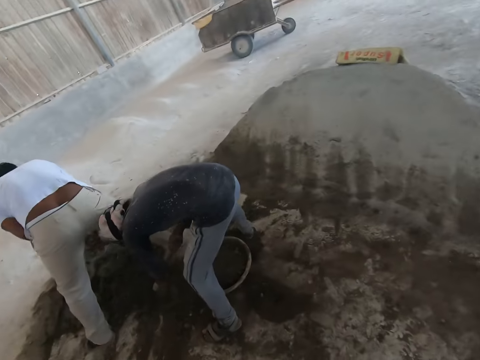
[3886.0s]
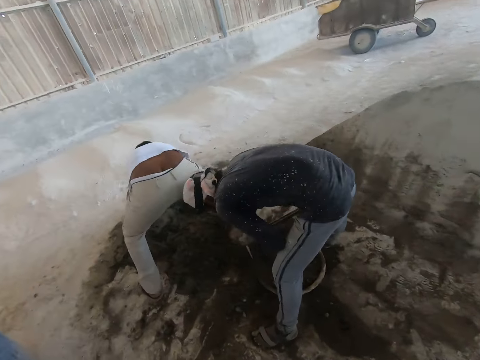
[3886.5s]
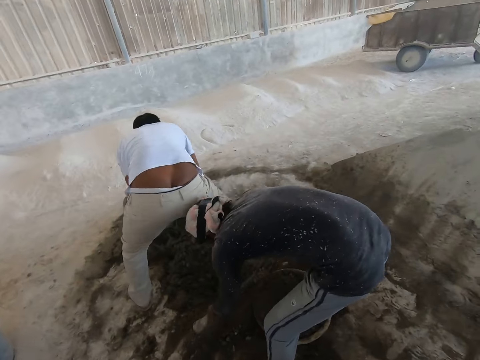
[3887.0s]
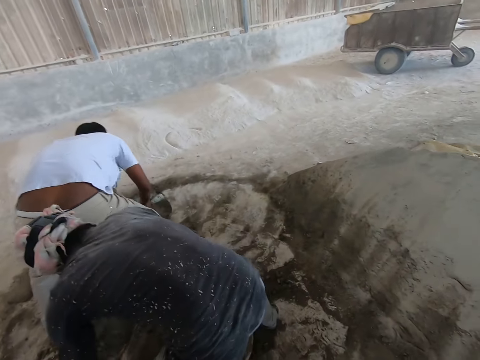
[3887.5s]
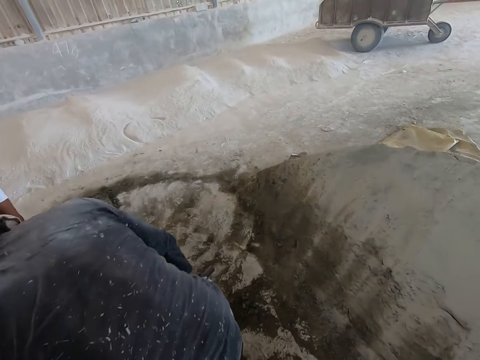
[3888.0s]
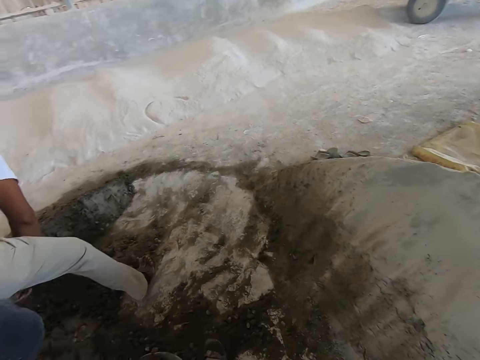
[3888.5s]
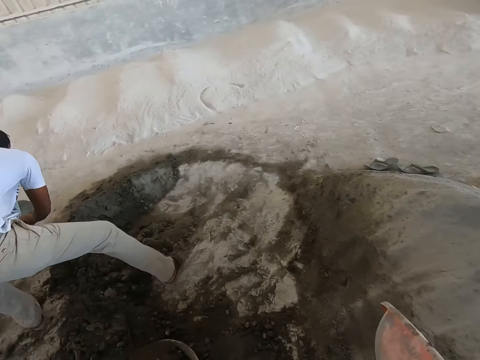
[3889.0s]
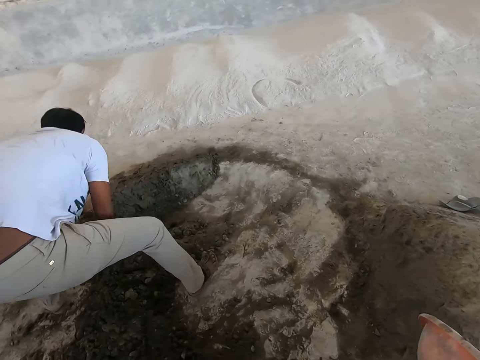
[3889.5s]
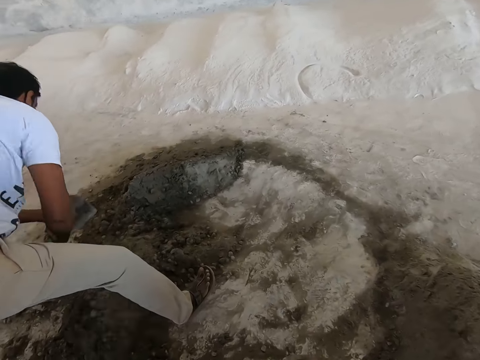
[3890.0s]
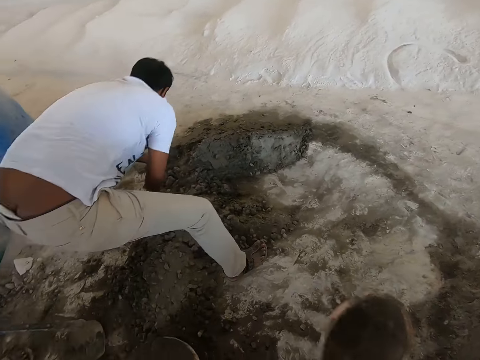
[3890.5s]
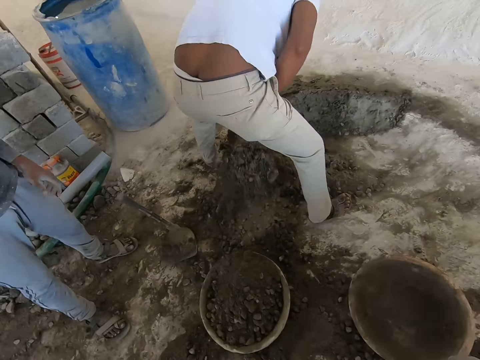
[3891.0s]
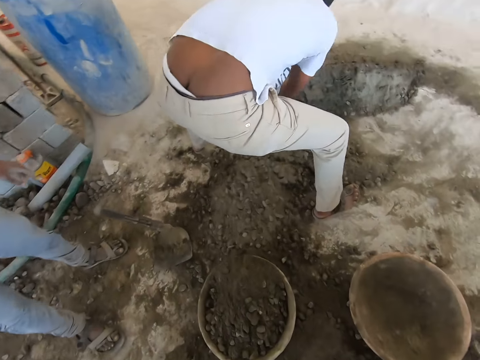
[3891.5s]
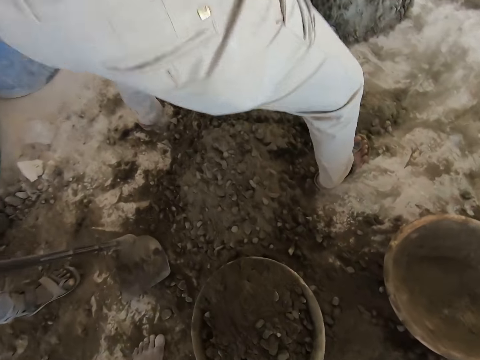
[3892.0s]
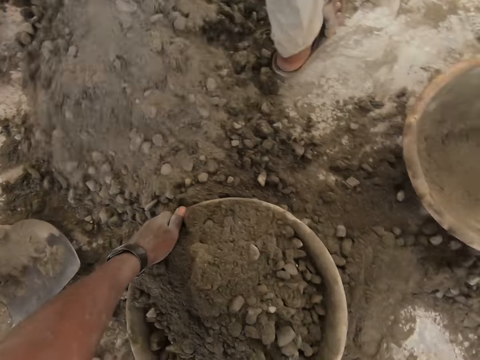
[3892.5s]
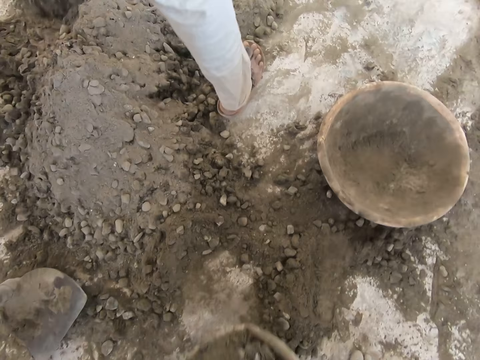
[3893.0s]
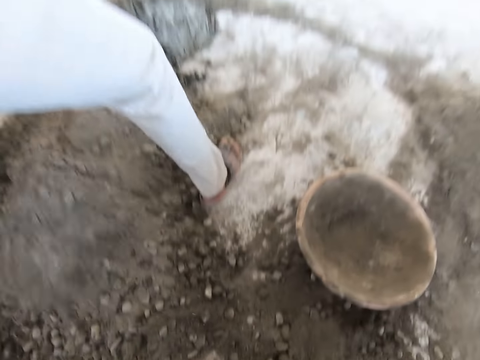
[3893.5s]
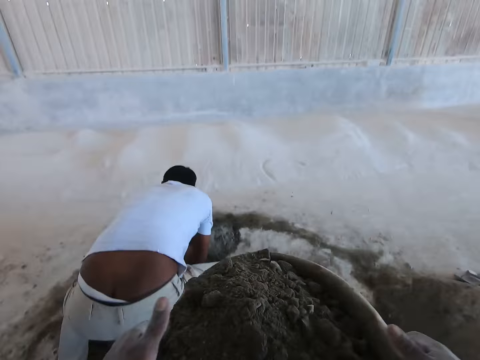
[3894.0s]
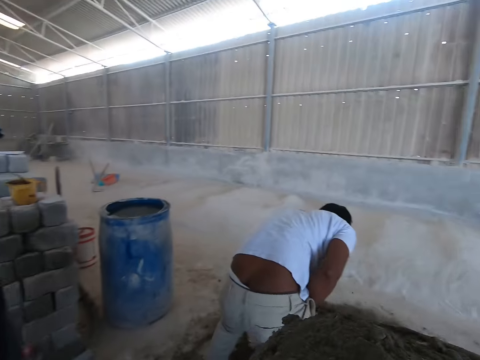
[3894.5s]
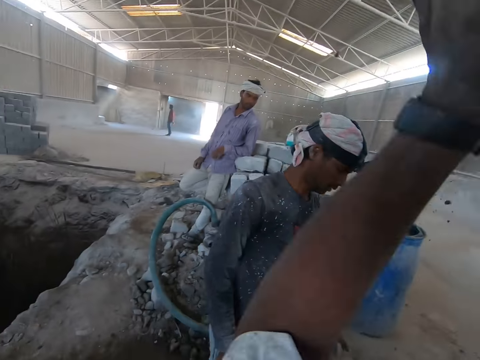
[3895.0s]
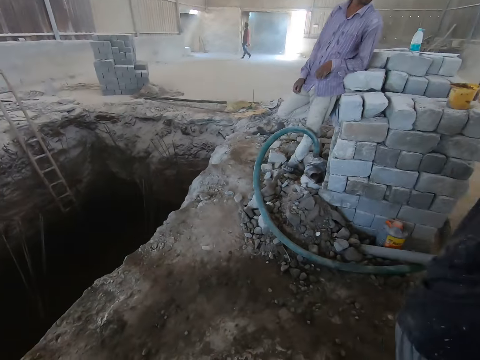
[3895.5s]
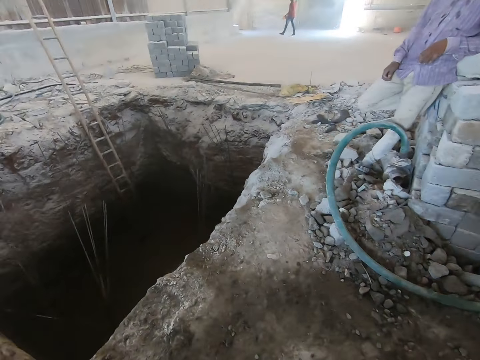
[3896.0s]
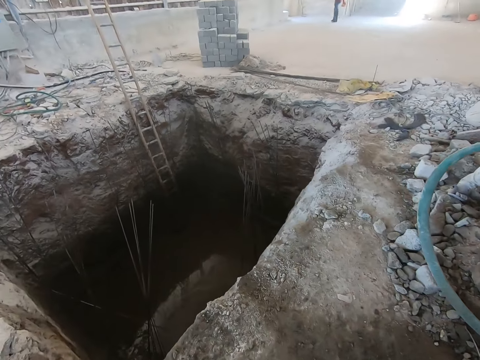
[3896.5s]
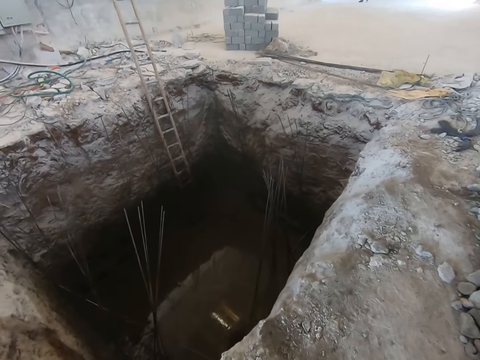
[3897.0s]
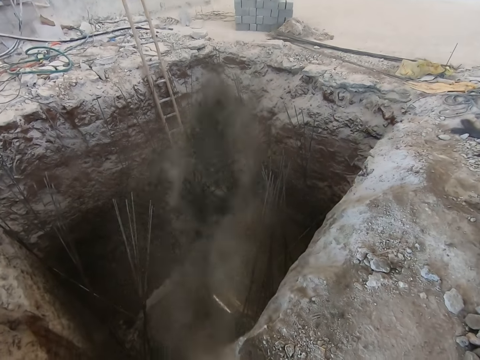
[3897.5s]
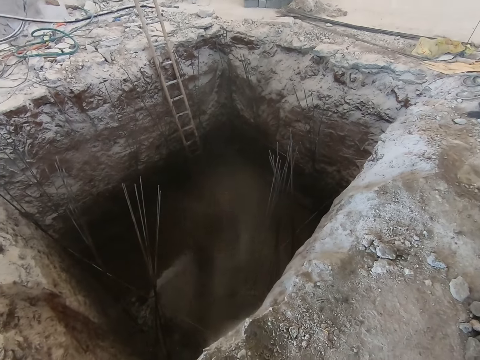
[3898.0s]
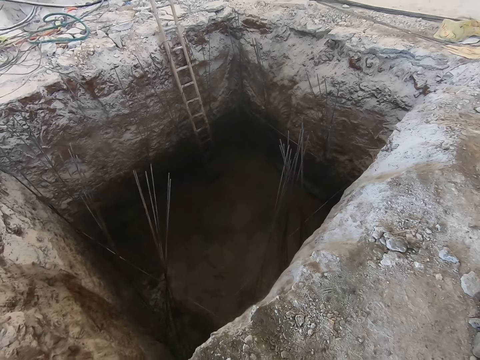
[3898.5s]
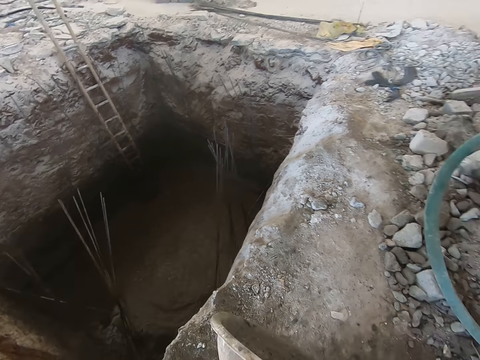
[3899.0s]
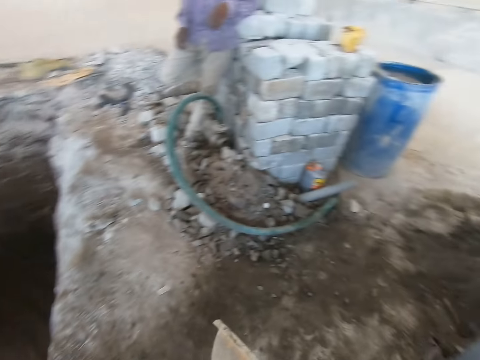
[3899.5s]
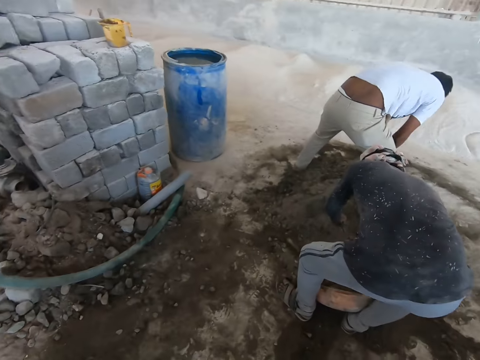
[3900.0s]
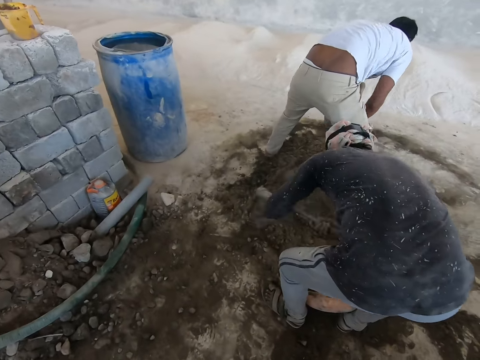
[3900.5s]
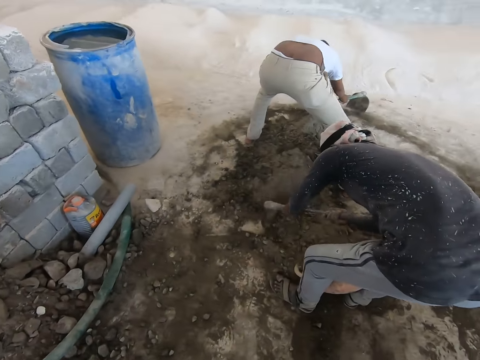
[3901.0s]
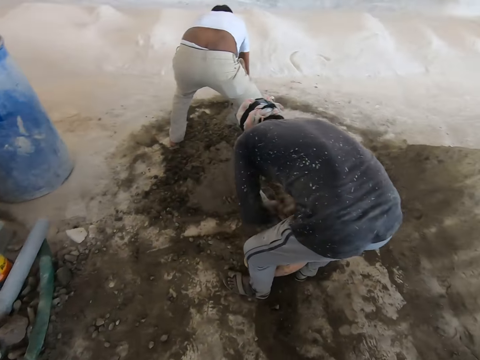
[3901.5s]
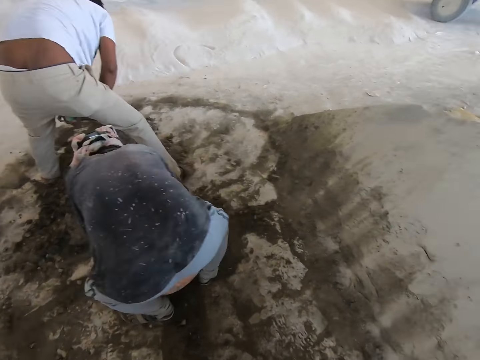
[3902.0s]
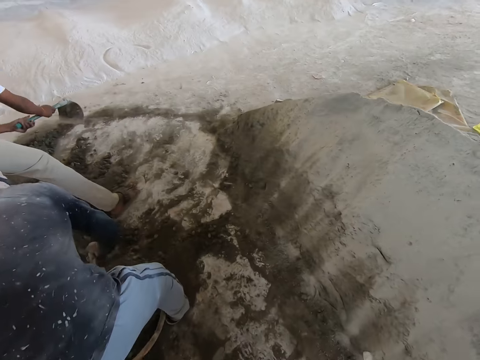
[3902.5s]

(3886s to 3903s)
A man scoops sand into the plastic bowl with the hoe in both hands and scoops the sand on the floor with the hoe in both hands. The camera wearer walks toward the sand. He drops the plastic bowl on the floor with his right hand. He picks up the plastic bowl on the floor with both hands. He places the plastic bowl on his head with both hands. He walks toward the pit. He pours sand into the hole in the ground from the plastic bowl in both hands. The man scoops the sand into the plastic bowl on the floor with the hoe in both hands. The camera wearer walks around. Another man scoops the sand on the floor with the hoe in both hands.

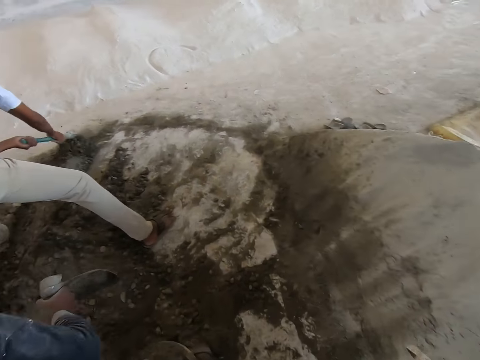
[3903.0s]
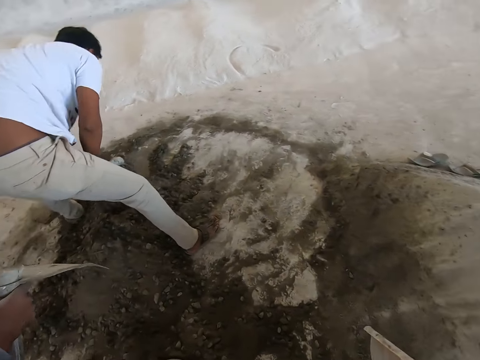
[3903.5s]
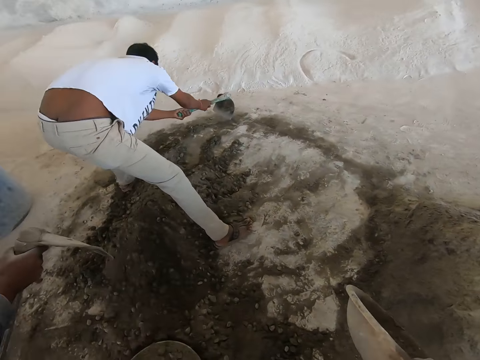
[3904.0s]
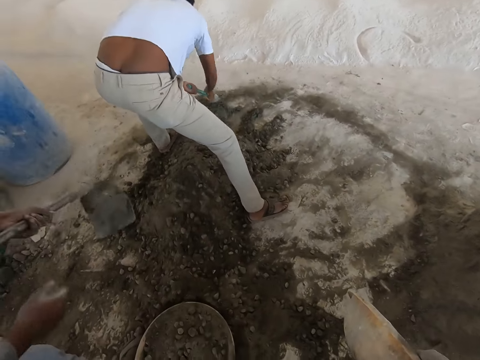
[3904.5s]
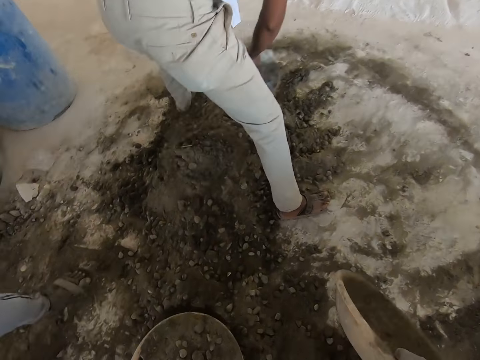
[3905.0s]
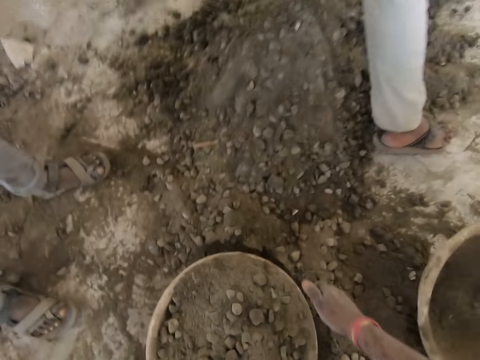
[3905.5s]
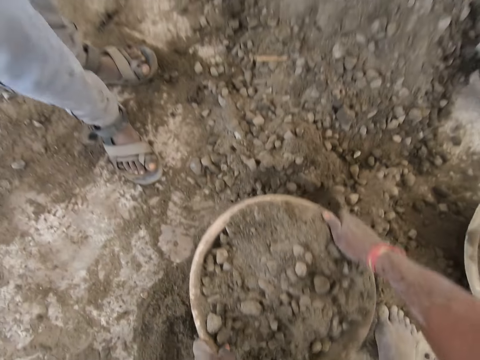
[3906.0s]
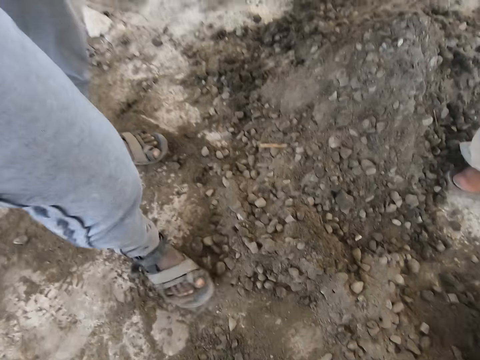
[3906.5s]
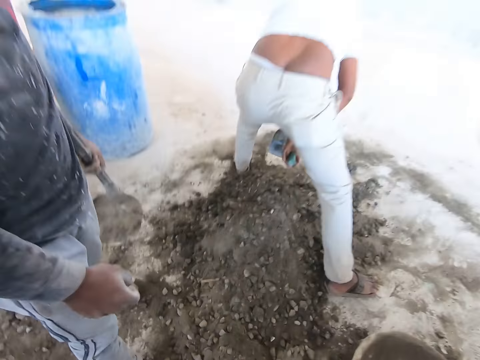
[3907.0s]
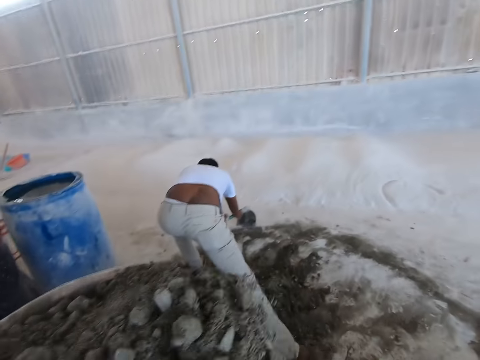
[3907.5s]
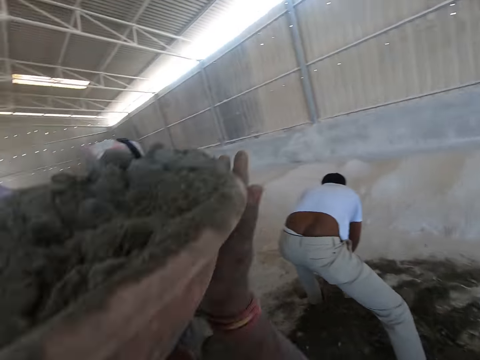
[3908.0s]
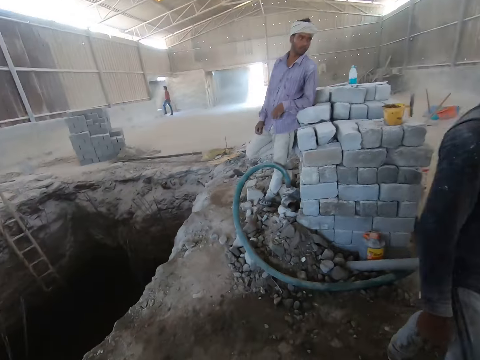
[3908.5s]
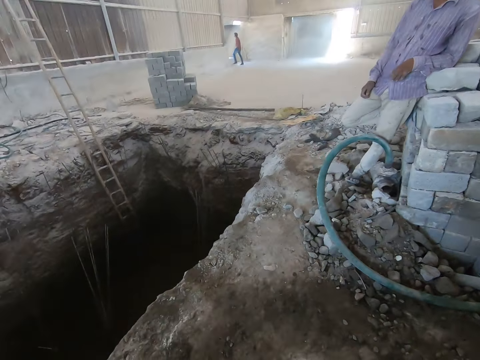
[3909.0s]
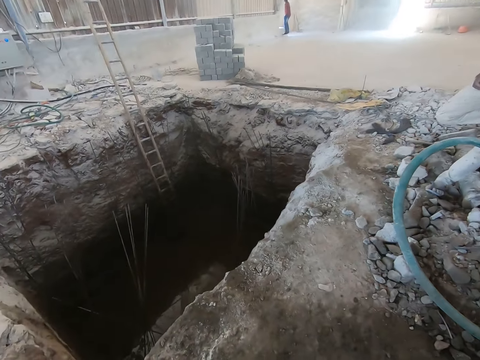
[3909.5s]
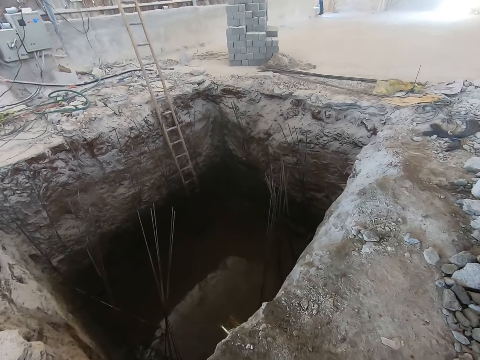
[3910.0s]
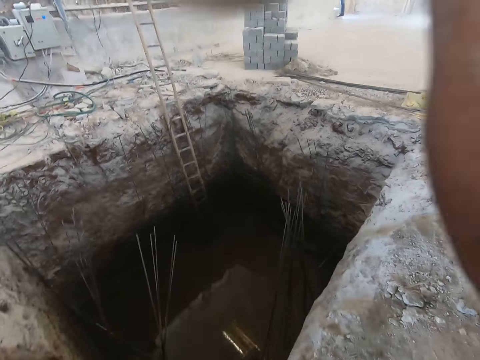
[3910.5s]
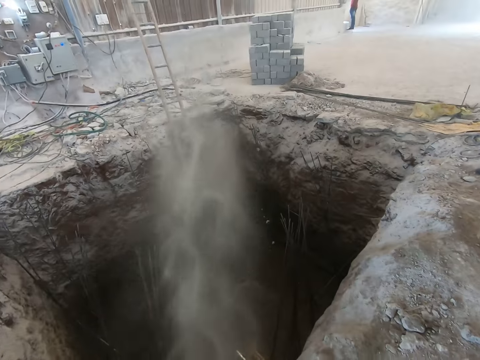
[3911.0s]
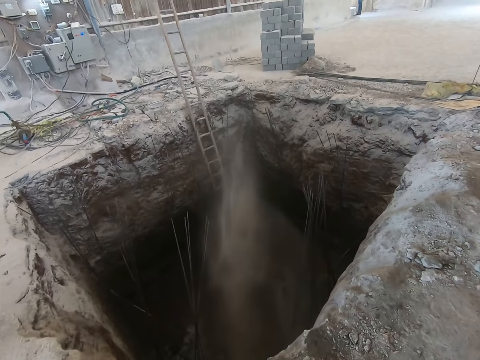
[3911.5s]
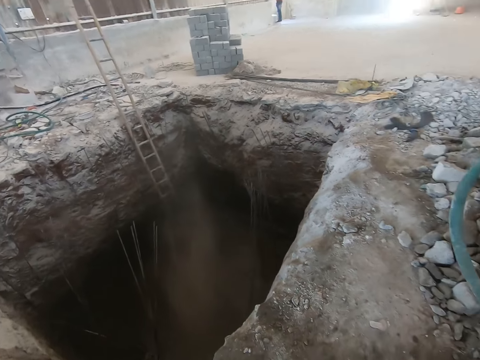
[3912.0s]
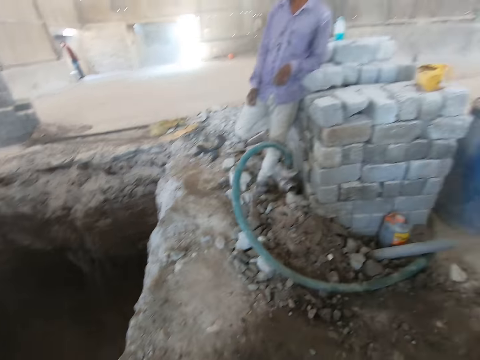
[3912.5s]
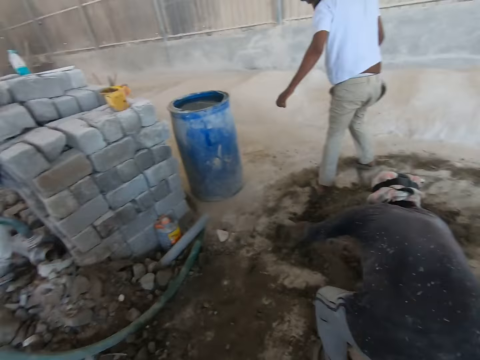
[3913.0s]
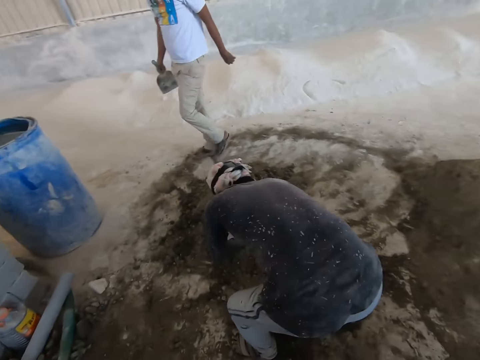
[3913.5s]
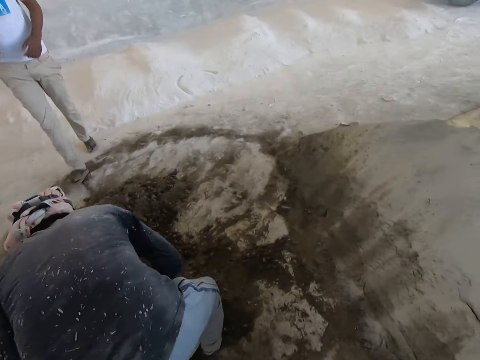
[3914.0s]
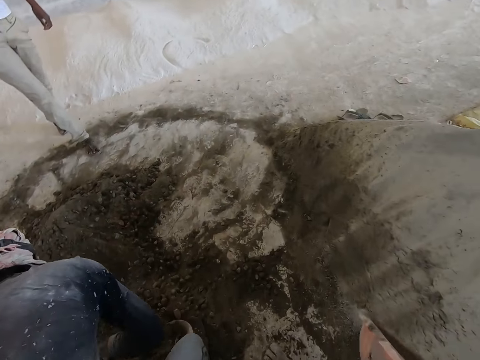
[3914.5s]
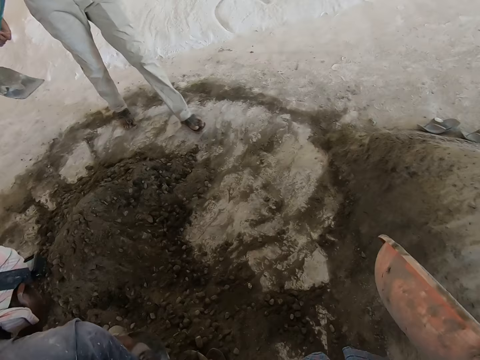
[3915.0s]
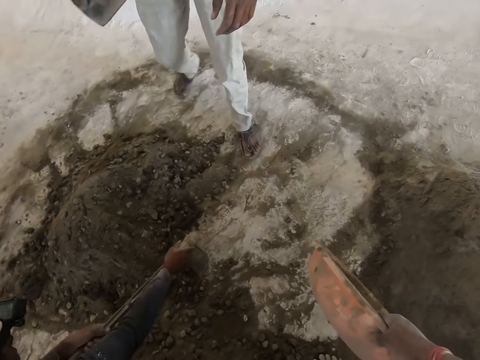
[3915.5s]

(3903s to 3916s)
The camera wearer drops the plastic bowl or pan on the floor with his right hand. He picks up the plastic bowl on the floor with both hands. He places the plastic bowl on his head with both hands. He walks toward the pit. He pours sand into the hole in the ground from the plastic bowl in both hands. He walks toward the sand. A person fills a pan with sand.
